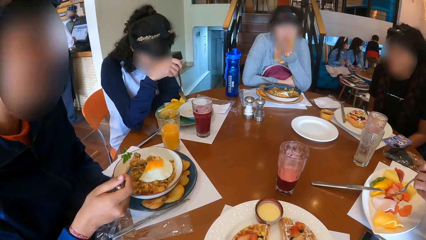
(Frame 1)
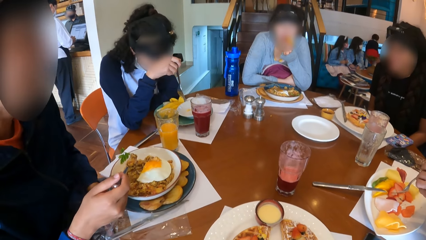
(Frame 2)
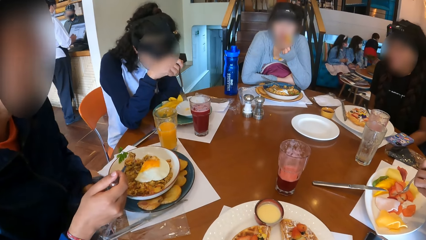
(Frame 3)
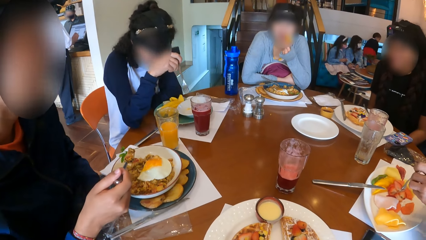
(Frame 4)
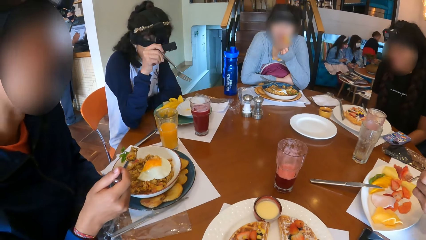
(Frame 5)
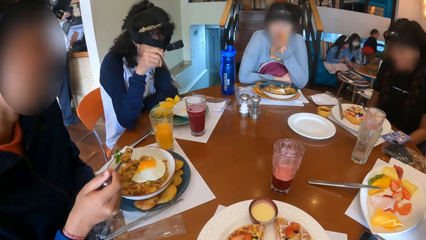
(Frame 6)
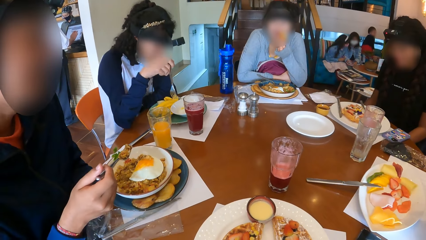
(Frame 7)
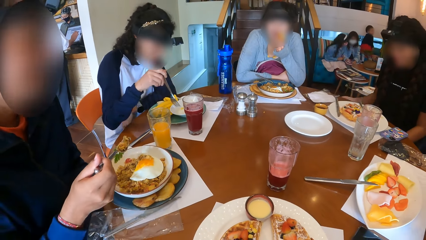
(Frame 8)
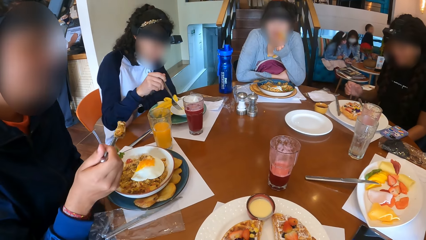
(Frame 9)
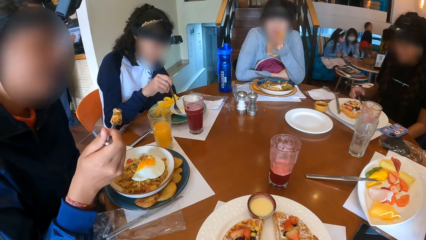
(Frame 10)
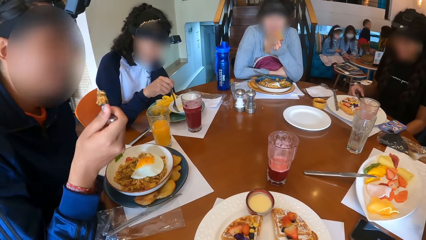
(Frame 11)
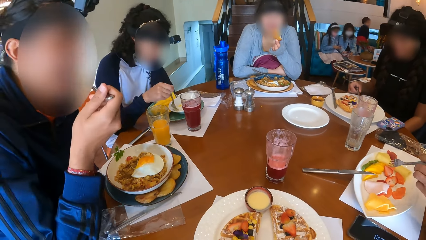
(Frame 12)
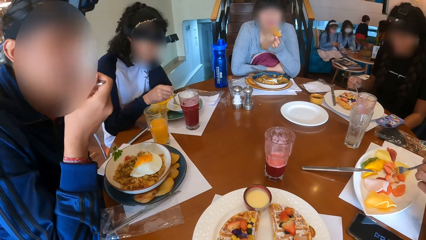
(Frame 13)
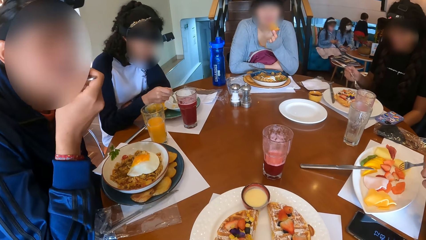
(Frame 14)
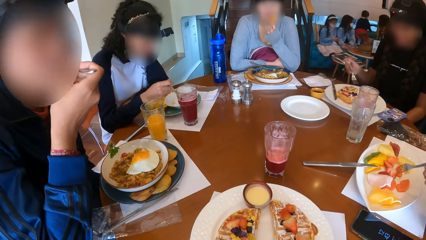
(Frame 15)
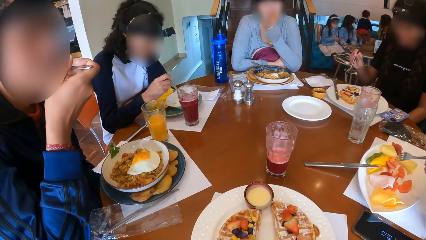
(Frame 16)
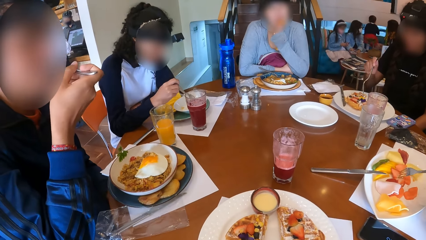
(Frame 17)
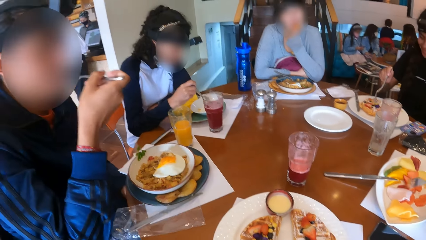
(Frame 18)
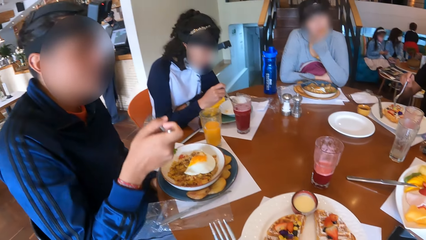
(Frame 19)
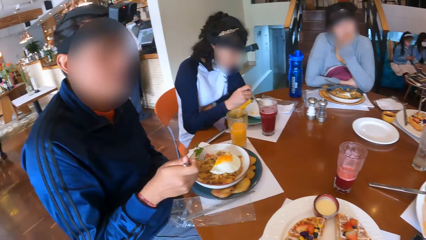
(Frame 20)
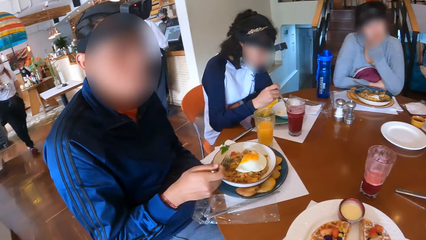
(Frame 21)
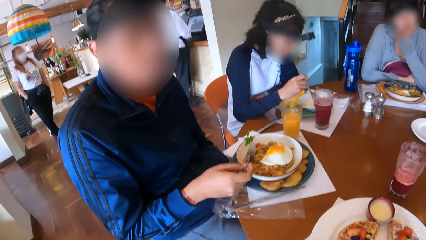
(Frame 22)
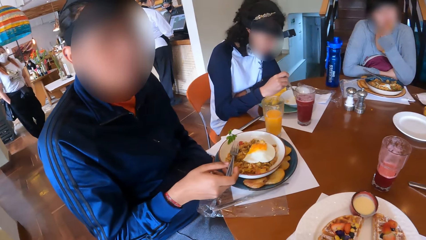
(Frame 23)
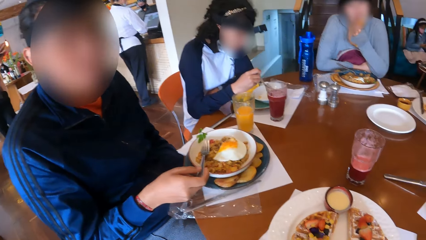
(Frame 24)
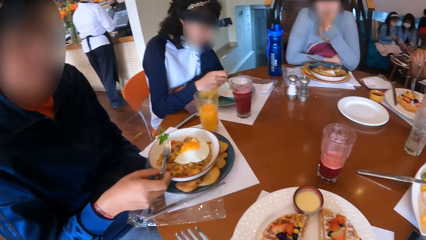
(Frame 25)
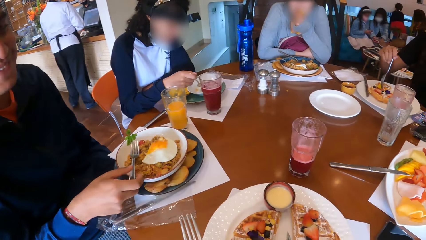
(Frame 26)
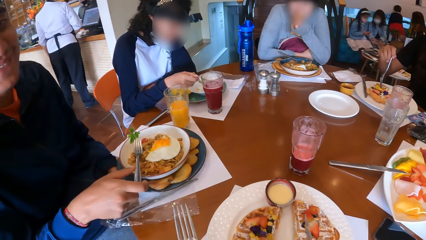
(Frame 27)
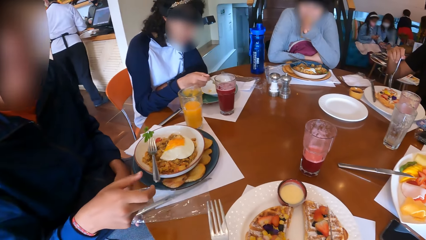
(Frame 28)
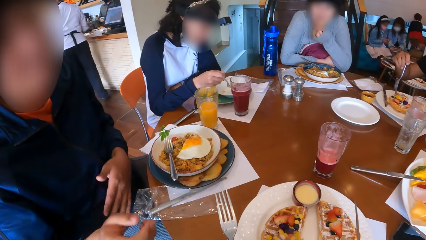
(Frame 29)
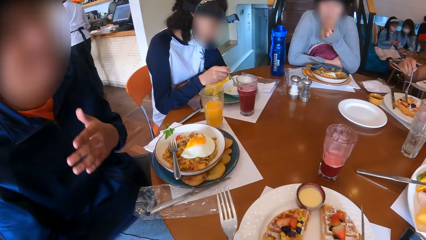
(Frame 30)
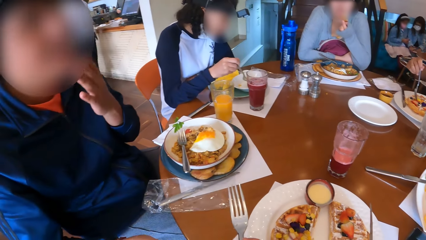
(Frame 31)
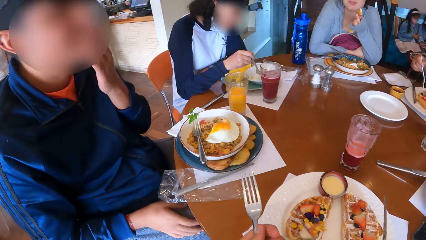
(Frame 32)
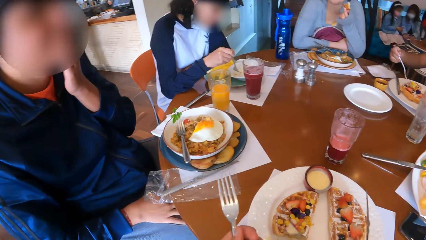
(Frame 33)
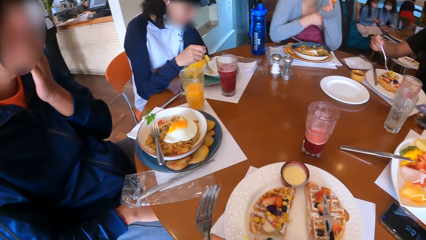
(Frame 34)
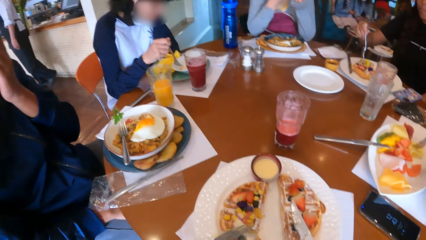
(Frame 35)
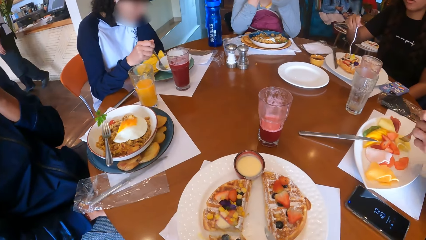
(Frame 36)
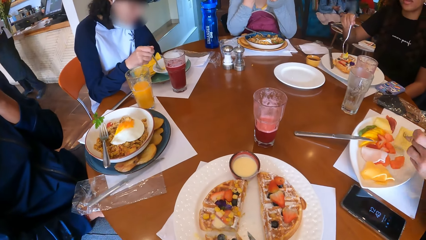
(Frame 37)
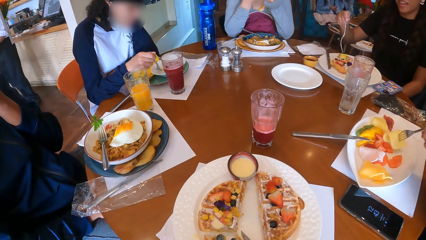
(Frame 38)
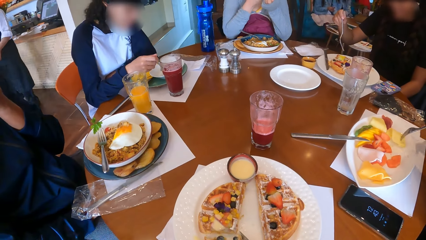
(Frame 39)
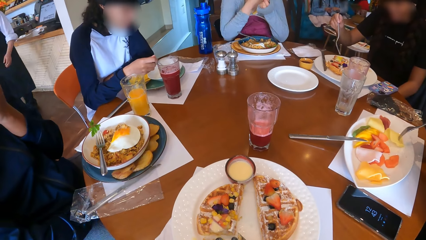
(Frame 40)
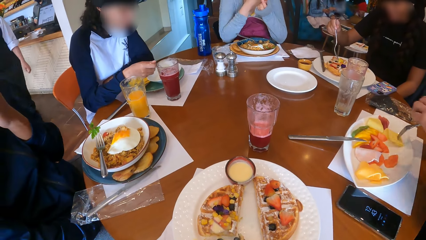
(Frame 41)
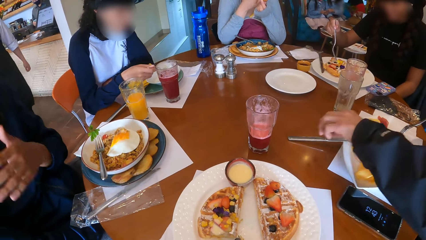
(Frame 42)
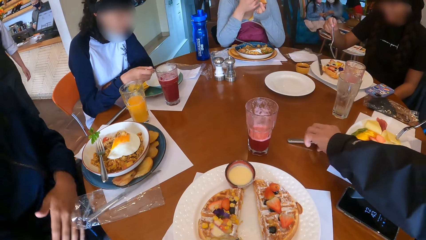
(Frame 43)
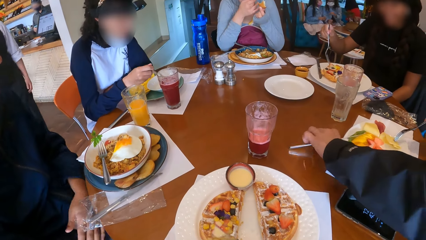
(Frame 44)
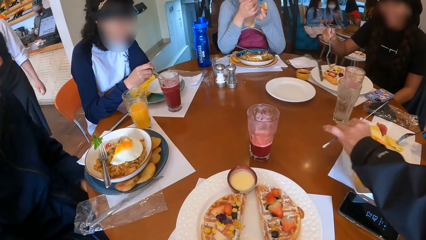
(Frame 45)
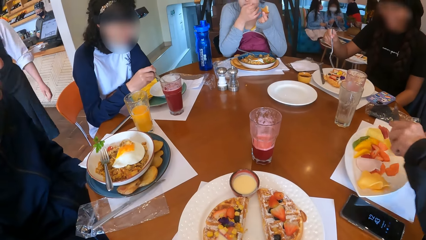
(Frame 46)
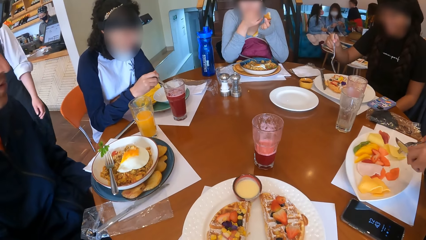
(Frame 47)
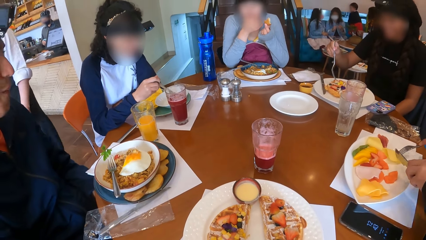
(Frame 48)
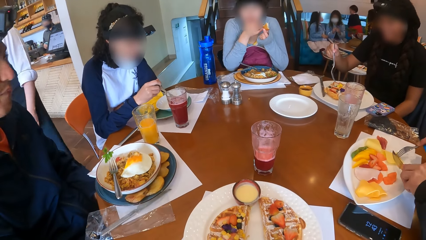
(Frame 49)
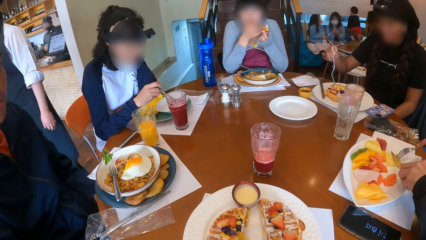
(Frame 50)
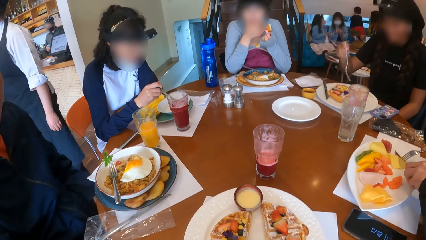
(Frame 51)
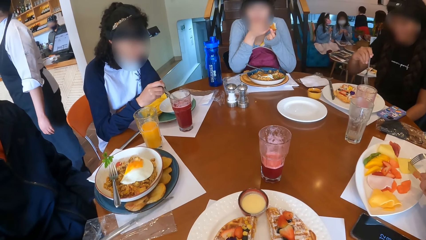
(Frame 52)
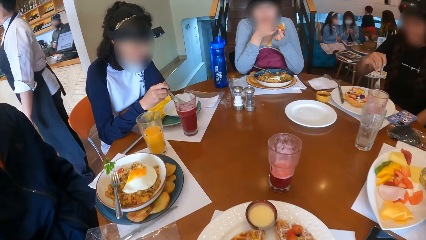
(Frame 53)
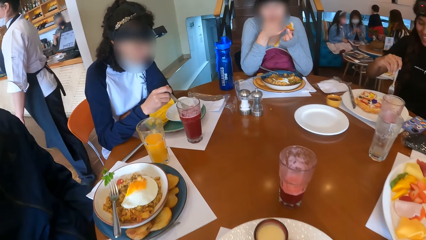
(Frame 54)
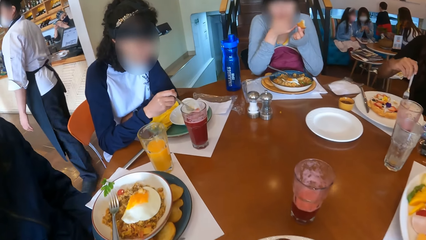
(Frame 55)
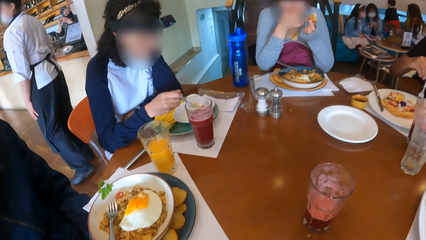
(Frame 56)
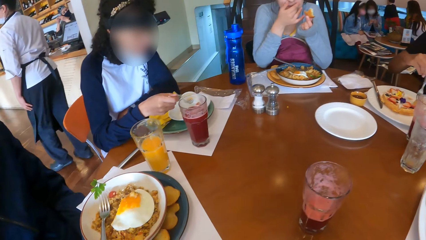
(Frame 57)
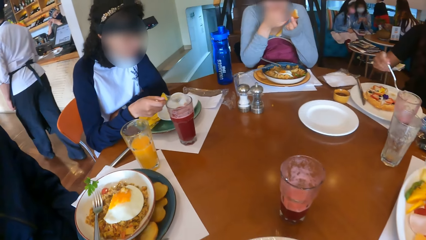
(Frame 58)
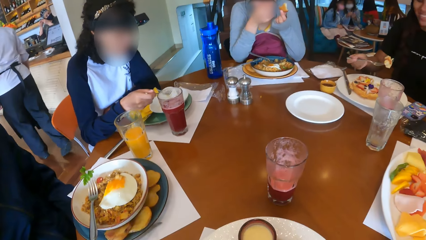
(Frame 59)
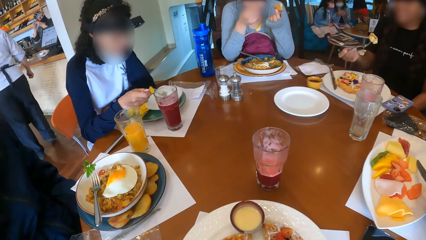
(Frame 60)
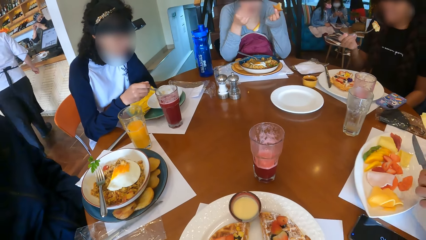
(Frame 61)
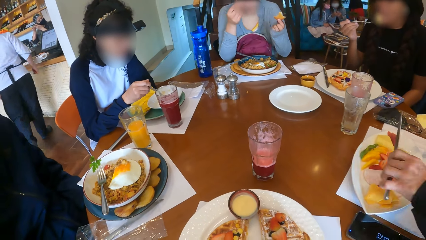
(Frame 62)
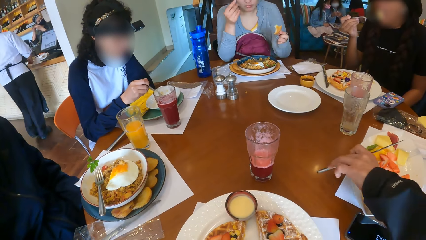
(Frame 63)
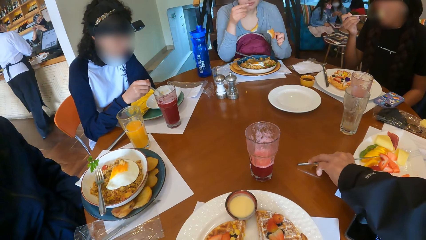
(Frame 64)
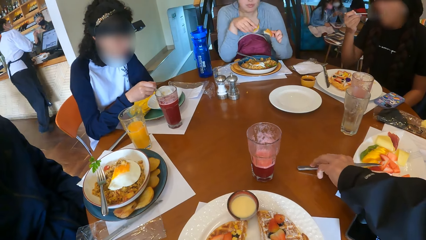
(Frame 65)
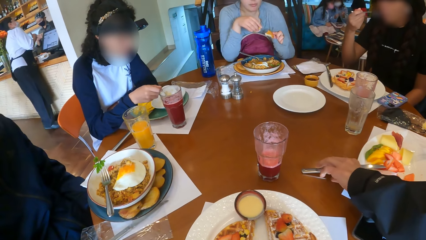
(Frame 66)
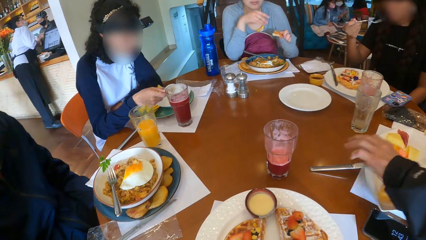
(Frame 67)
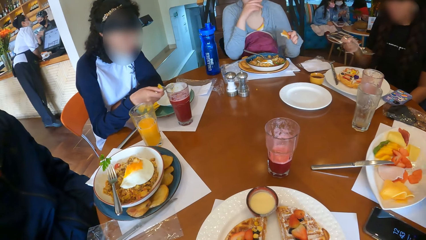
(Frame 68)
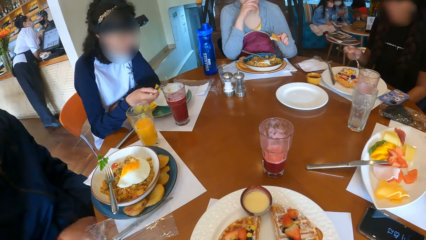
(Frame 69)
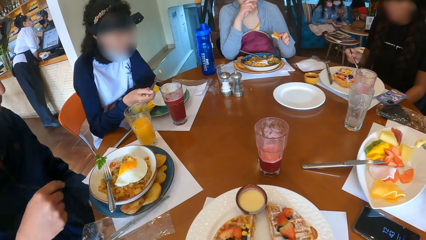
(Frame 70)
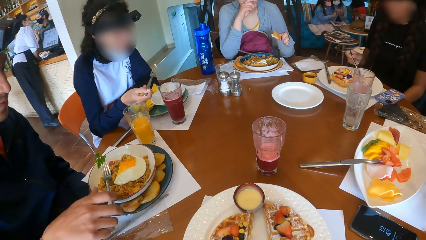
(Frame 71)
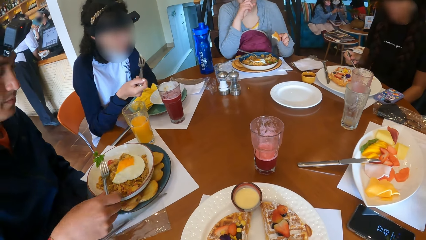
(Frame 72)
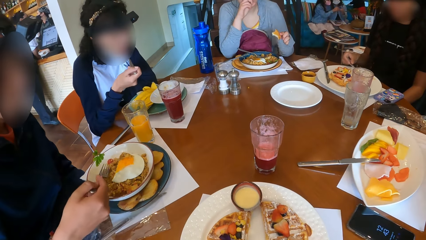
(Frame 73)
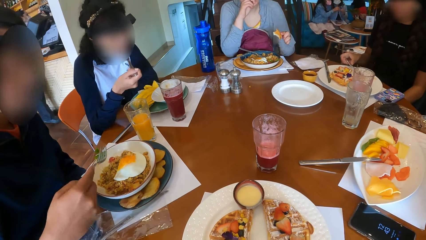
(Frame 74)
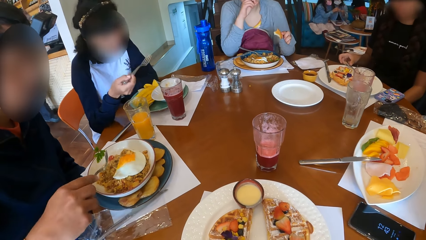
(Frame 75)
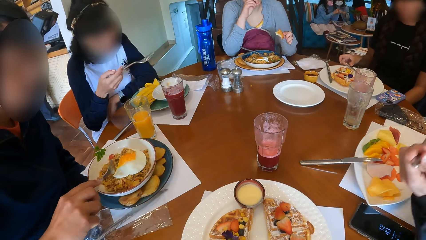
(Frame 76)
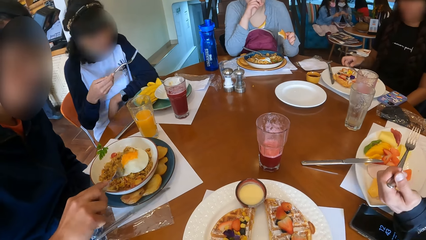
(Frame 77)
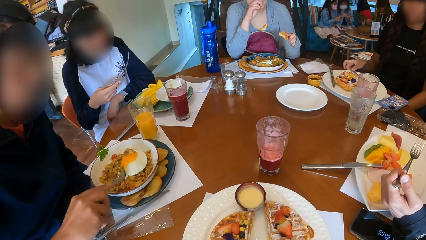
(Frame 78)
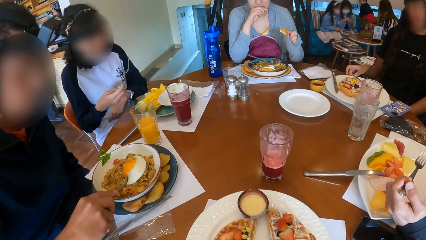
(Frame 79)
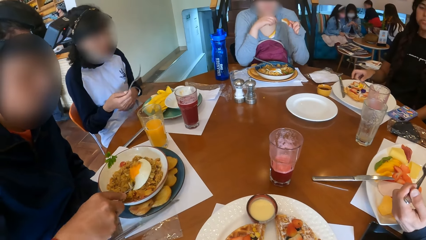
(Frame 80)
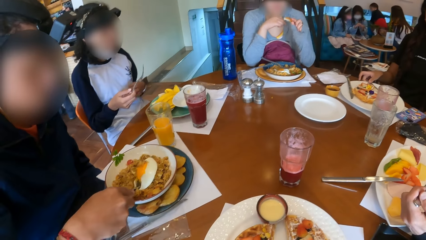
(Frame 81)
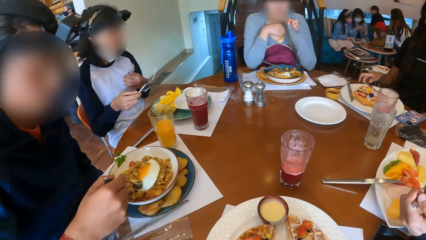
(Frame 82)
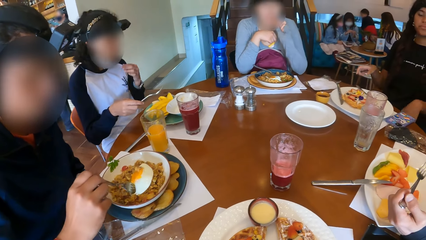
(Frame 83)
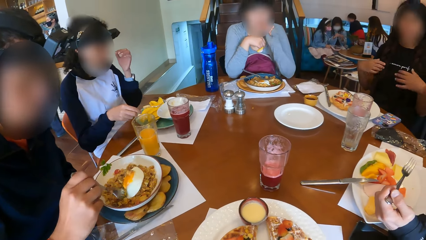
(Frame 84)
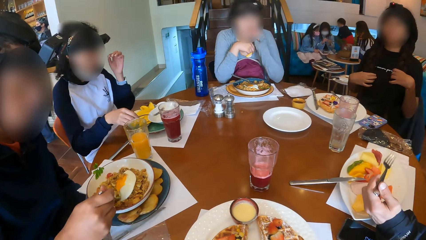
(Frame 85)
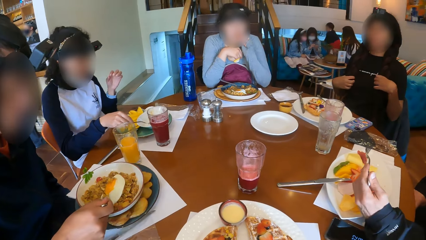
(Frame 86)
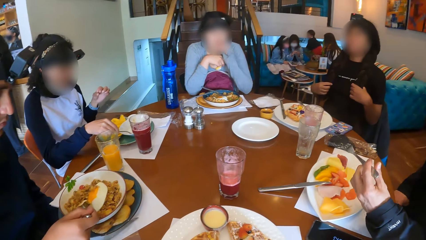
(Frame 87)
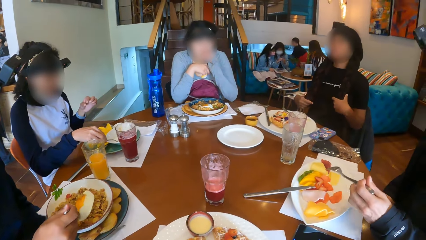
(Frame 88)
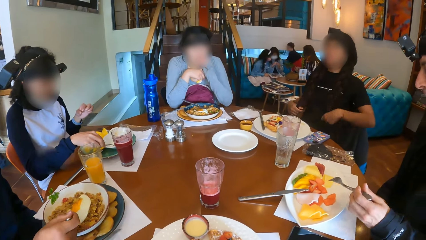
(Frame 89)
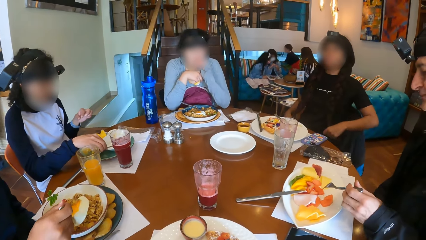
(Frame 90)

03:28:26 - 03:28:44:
The first man picks up the strawberry from the plate with the fork in his left hand. The second woman picks up a fork from the plate with her right hand. The second man eats the porridge from the fork in his right hand. The third woman eats the cookie in her left hand. The second woman touches the waffle in the plate with the fork in her right hand. The second man places the fork in his right hand on the plate. The camera wearer moves the cutlery. A man interacts with the camera wearer. The second man touches his face with his left hand. The third woman touches her face with her right hand. The first man picks up a pawpaw from the plate with the fork in his left hand, picks up the knife from the table with his left hand, and cuts a pawpaw in the fork in his right hand with the knife in his left hand. The second woman picks up a piece of waffle from the plate with her right hand and eats the waffle from the fork in her right hand. The first man places the knife in his left hand on the table. The first woman picks up a pawpaw from the plate with the fork in her right hand. The third woman touches her face with her right hand. The second woman places the fork in her right hand on the table. The first man passes the fork in his right hand to his left hand. The second man picks up the fork from the plate with his right hand. The first woman eats the pawpaw on the fork in her right hand. The second man cuts the omelet in the plate with the fork in his right hand. The third woman eats the cookie in her left hand. The second woman touches a top with both hands. The first woman places the fork in her right hand on the table. The second man picks up a fork full of porridge from the plate with his right hand.
